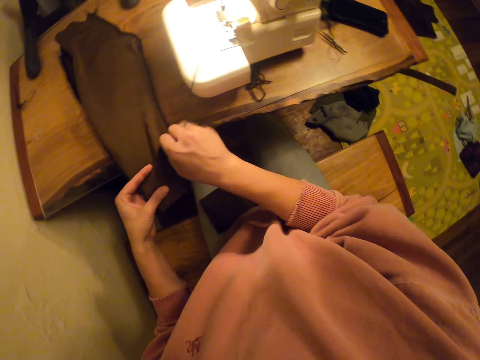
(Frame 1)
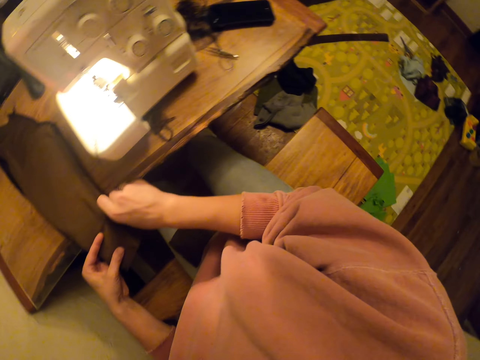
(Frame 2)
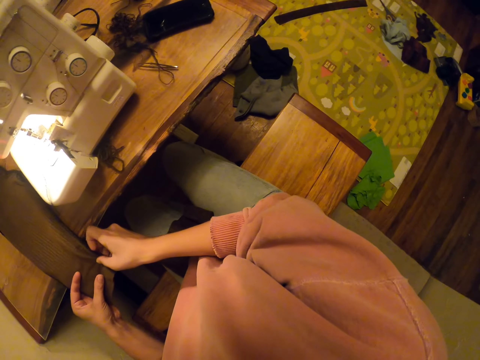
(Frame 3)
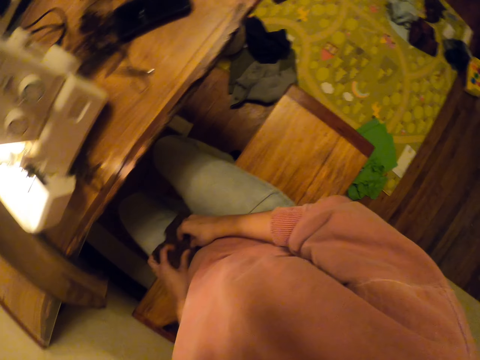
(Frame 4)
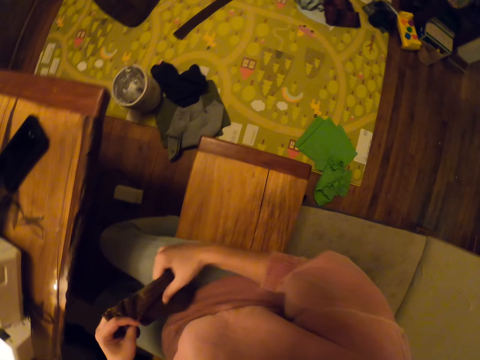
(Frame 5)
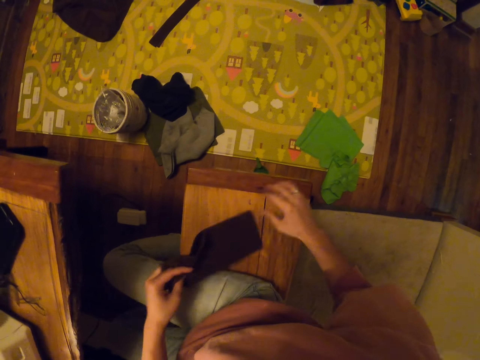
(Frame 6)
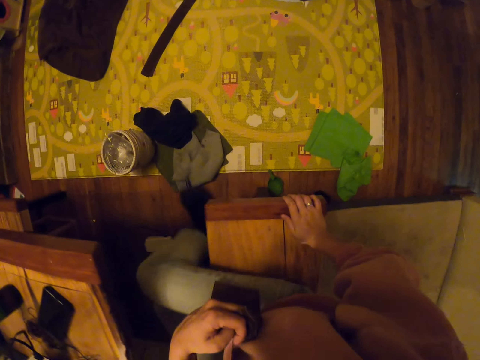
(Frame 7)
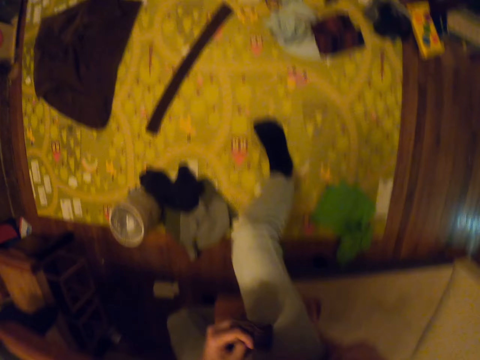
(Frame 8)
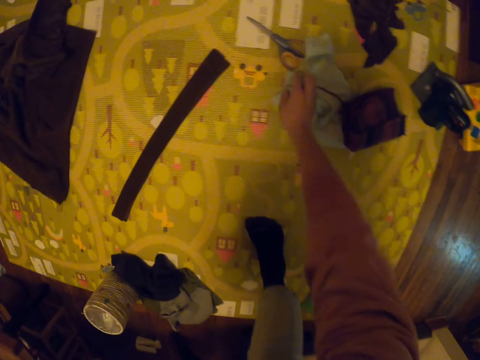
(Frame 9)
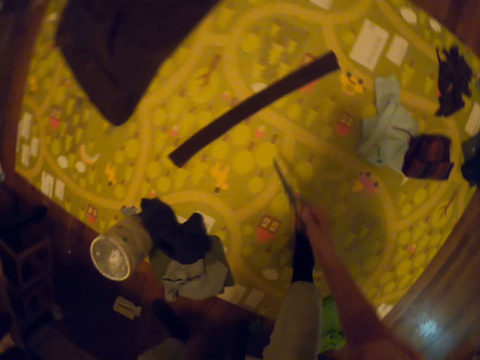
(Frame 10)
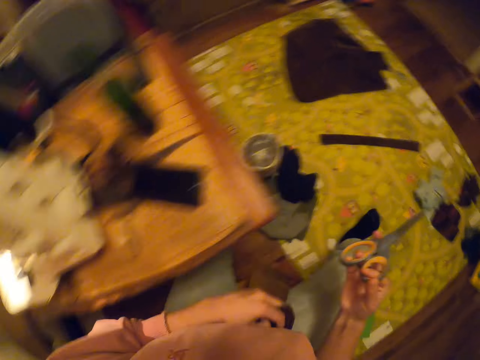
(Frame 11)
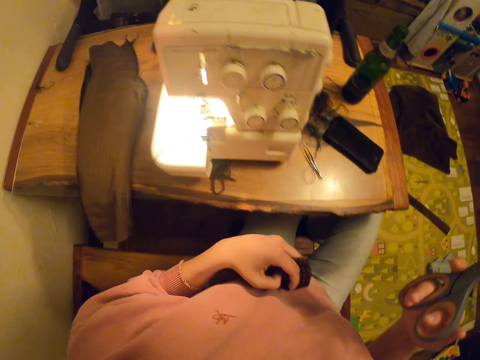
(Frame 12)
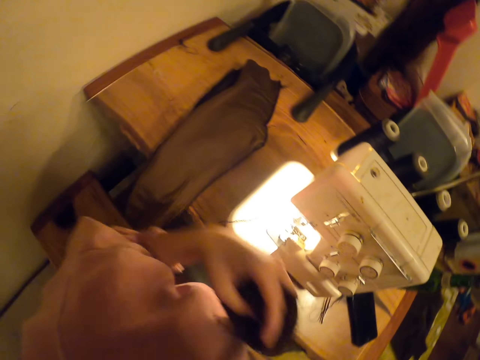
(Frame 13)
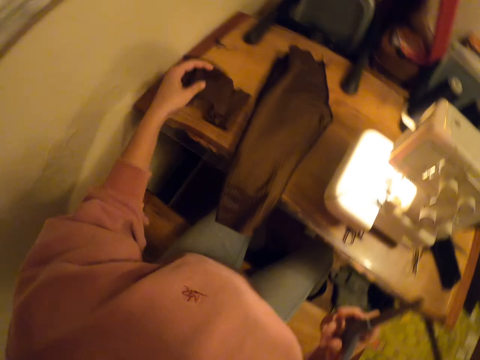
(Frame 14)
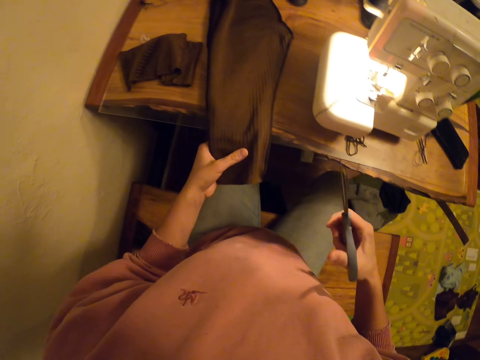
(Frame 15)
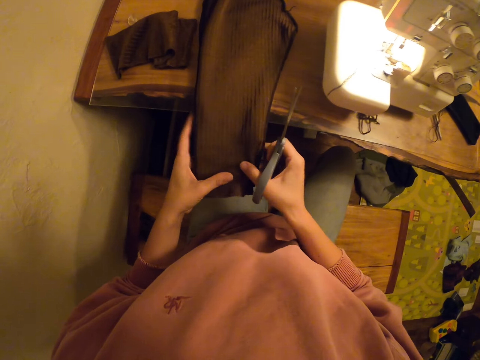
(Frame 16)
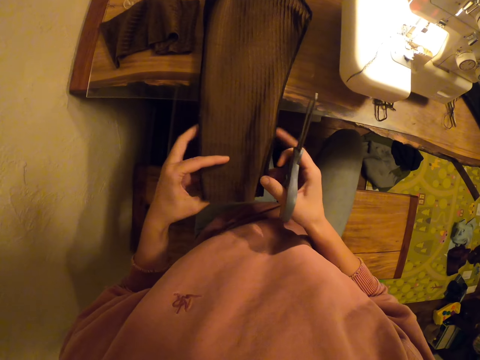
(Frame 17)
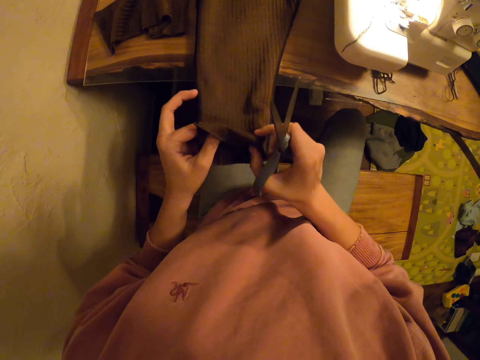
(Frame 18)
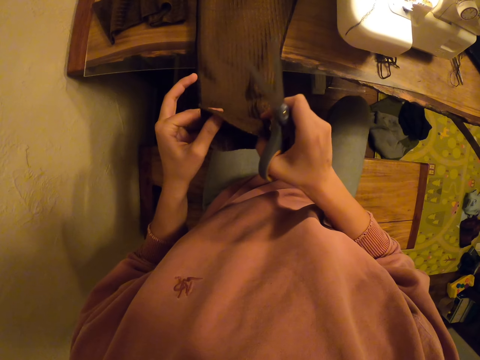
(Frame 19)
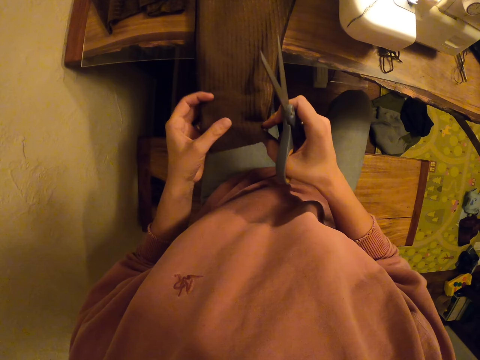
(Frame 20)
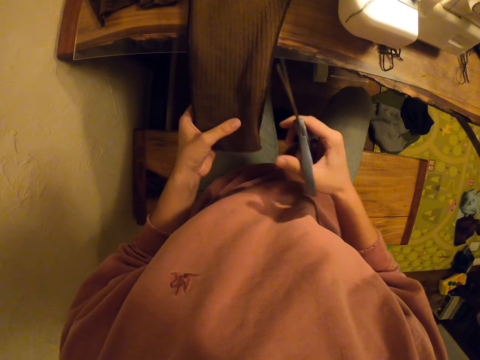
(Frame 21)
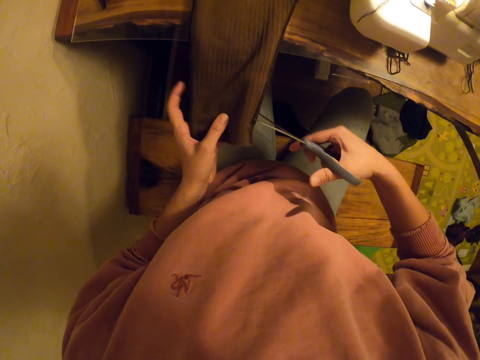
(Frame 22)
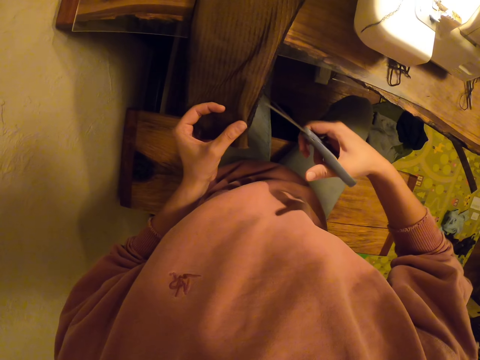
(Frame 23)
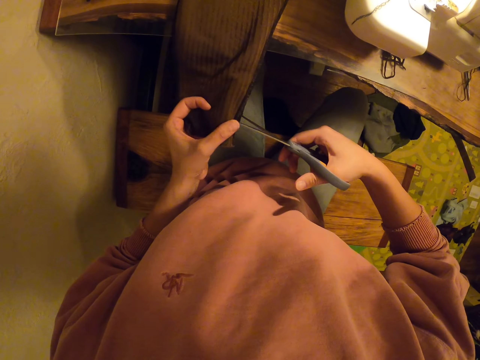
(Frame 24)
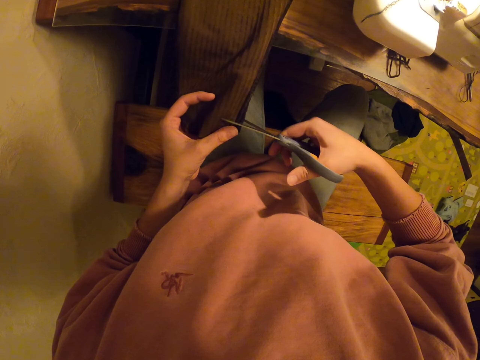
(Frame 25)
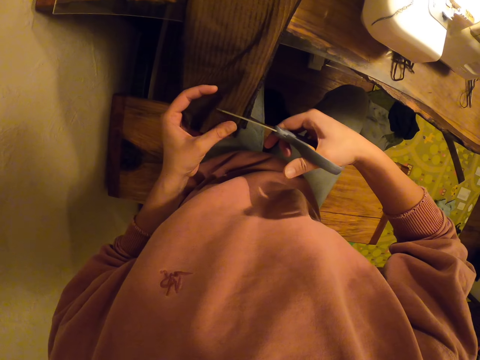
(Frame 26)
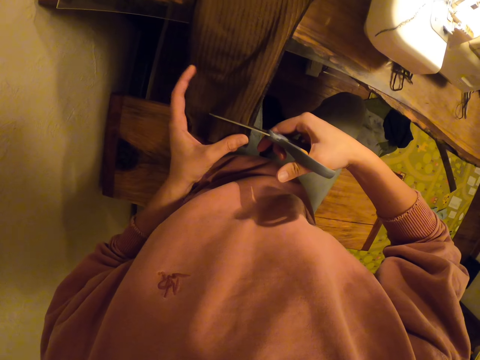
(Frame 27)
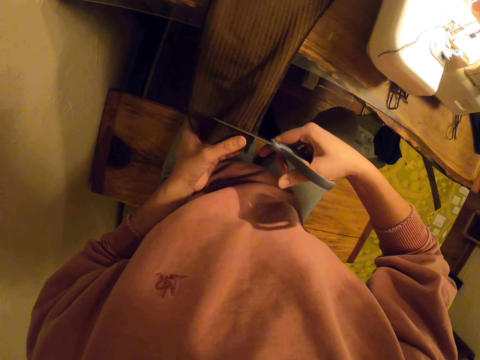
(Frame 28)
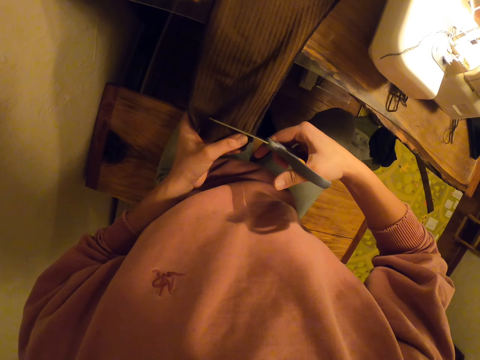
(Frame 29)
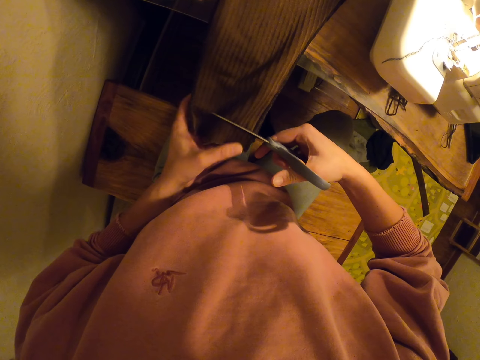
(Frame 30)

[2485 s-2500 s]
The camera wearer touches the cloth with both hands. They pick up a cloth from the lap with both hands. They bend. They pick up the scissors. They throw a piece of material on the table. They hold the scissors. They pull the cloth. They hold the cloth with both hands. They lift the edge of the cloth with the left hand. They cut the cloth with the scissors with the right hand.

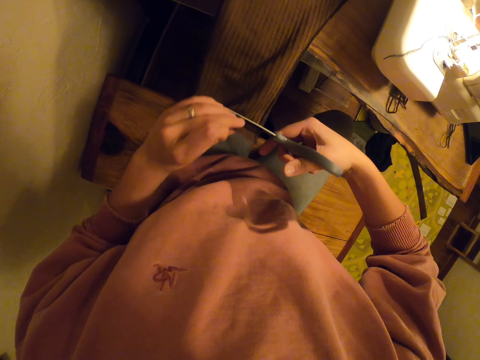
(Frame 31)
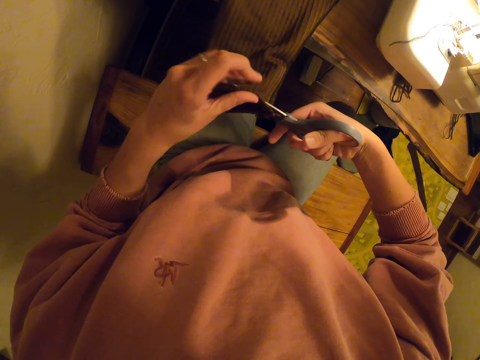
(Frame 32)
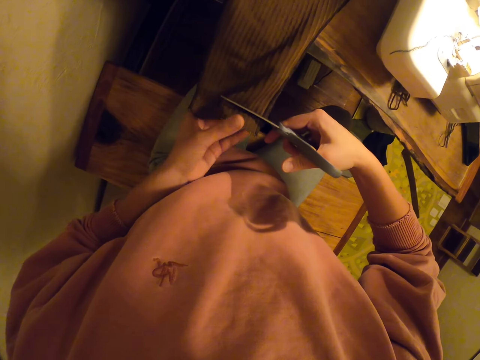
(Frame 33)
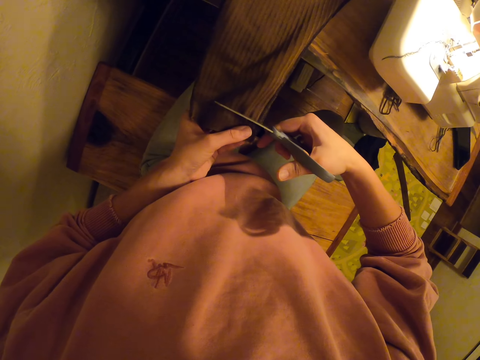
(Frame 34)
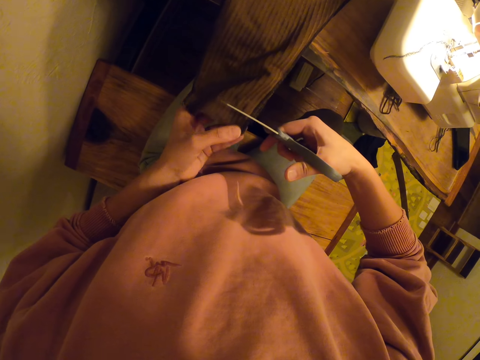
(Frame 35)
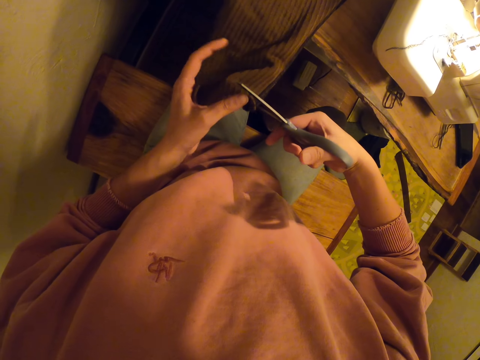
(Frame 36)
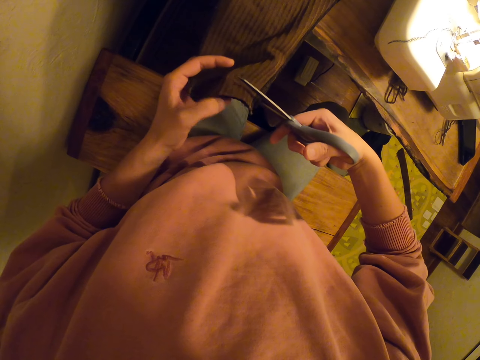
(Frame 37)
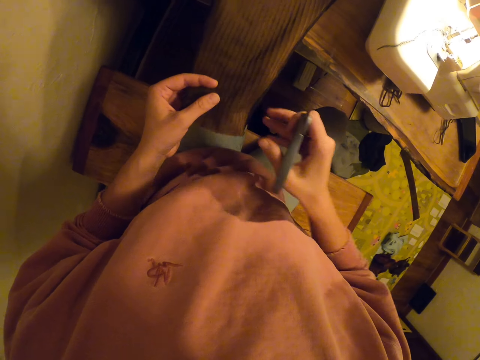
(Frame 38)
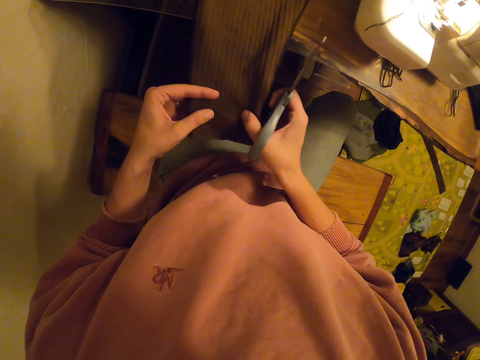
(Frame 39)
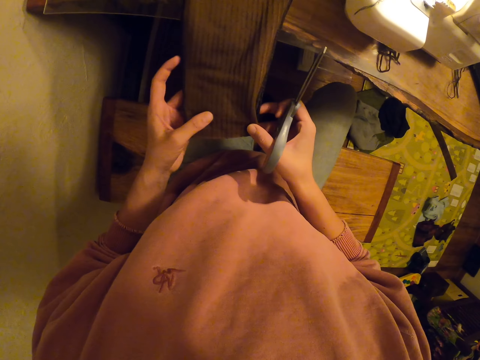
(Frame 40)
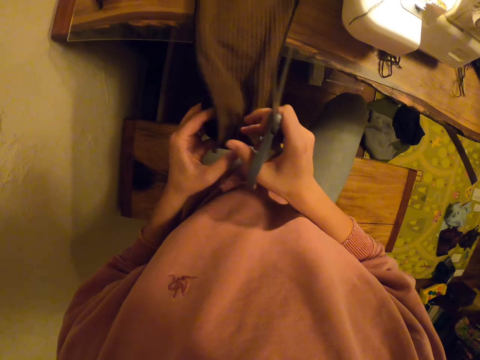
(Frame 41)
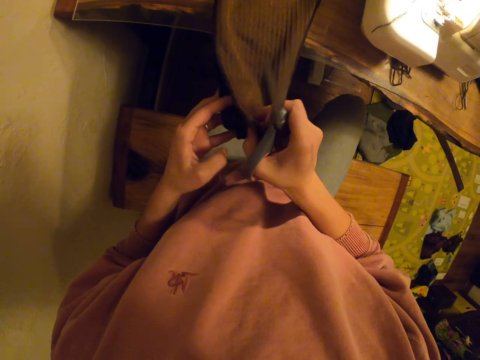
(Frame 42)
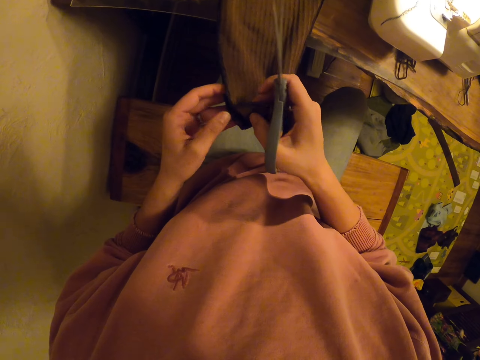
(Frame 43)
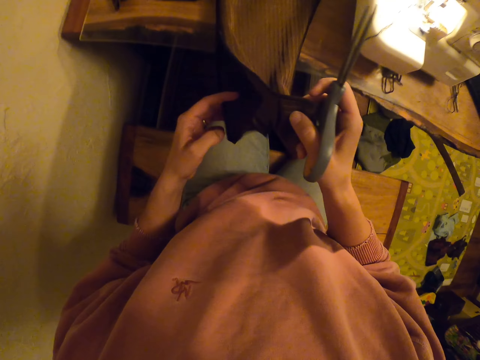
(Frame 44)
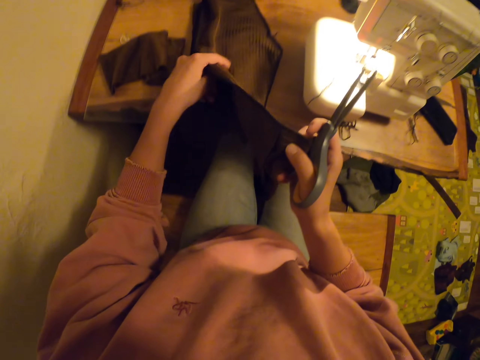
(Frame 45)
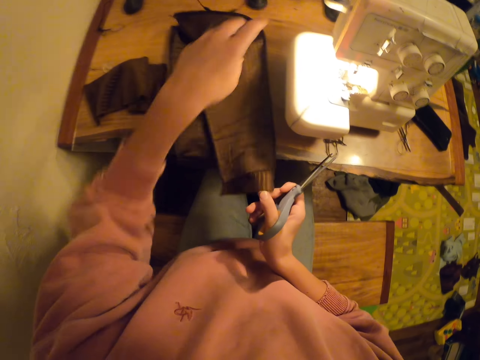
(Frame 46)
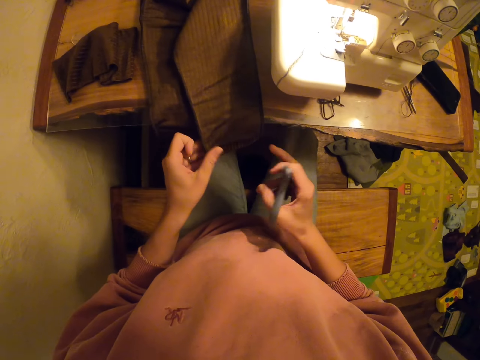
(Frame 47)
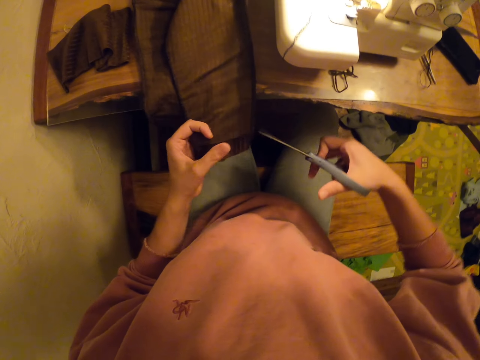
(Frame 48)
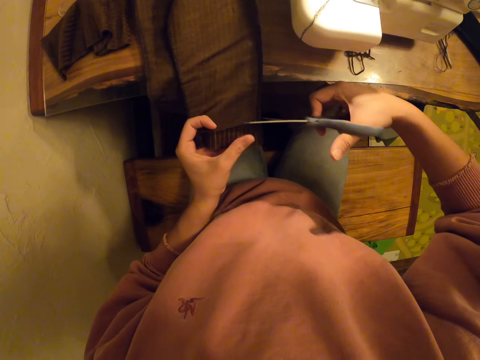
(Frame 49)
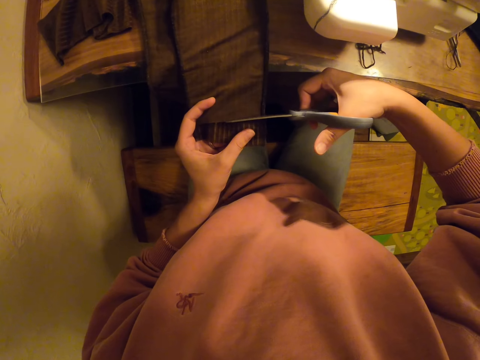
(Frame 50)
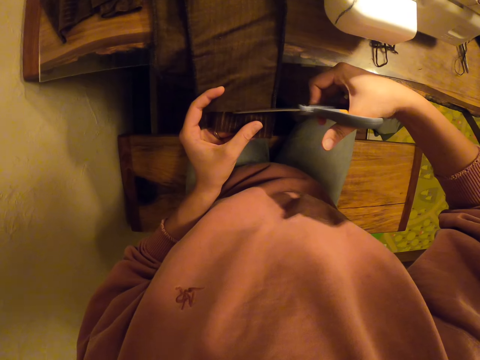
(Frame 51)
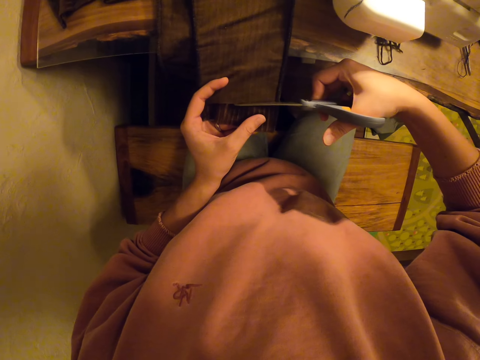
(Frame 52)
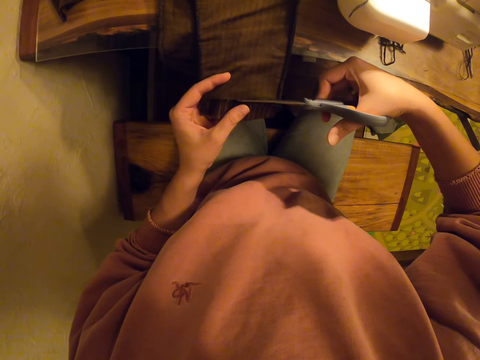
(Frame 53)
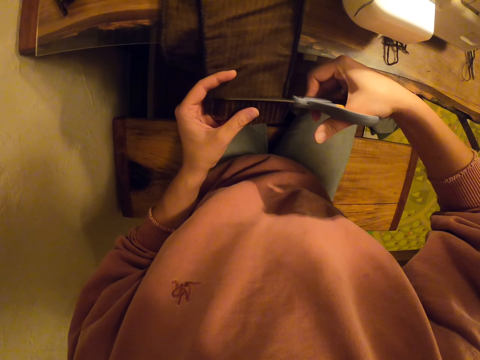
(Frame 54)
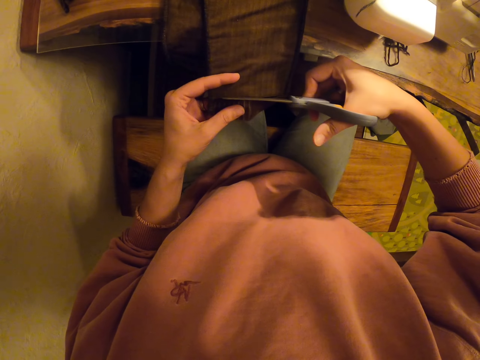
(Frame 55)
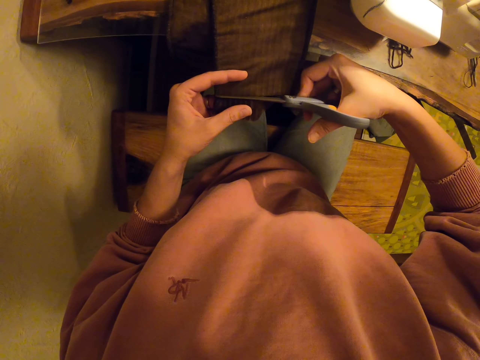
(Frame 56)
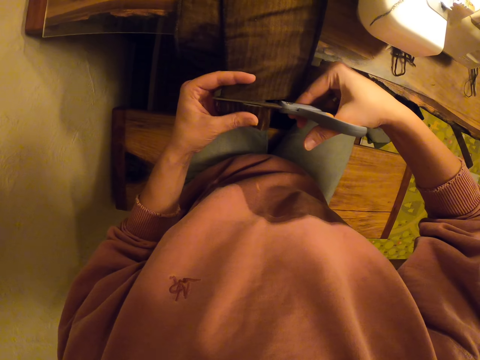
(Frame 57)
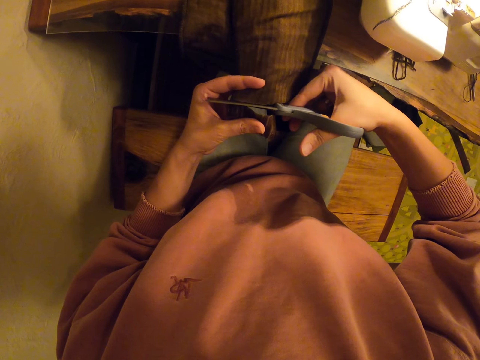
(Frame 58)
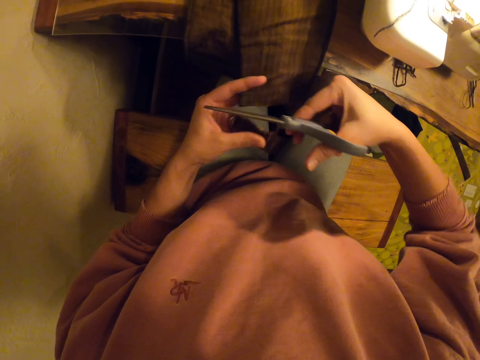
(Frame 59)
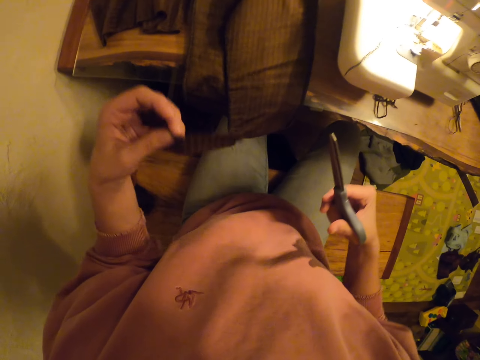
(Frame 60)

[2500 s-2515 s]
The camera wearer holds the cloth with the left hand. They adjust the cloth. They hold the scissors with the left hand. They pull the edge of the cloth with the left hand. They turn the cloth with the left hand. They hold the scissors with the right hand. They cut the cloth with the scissors.
